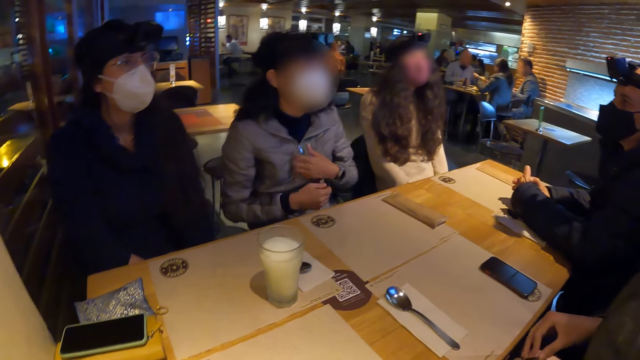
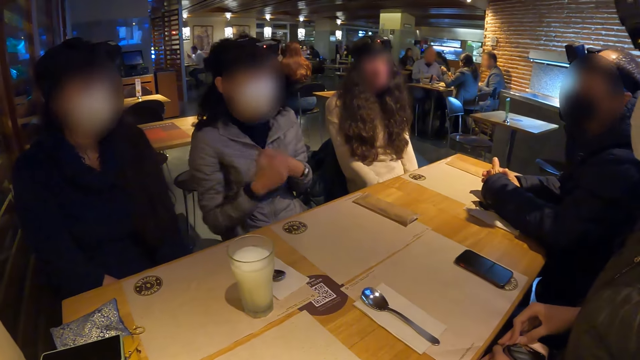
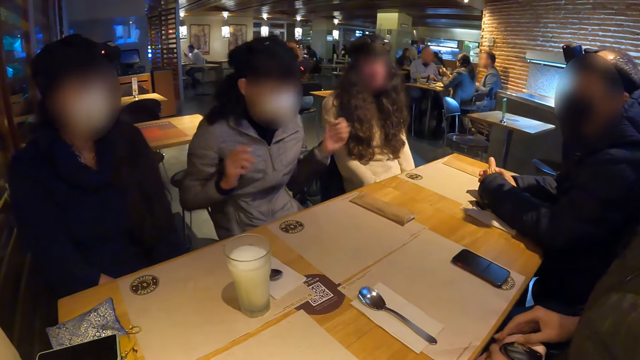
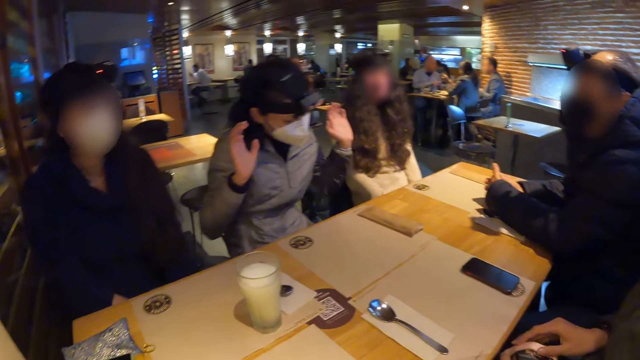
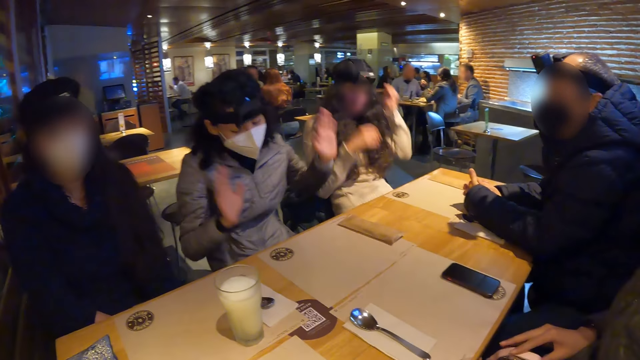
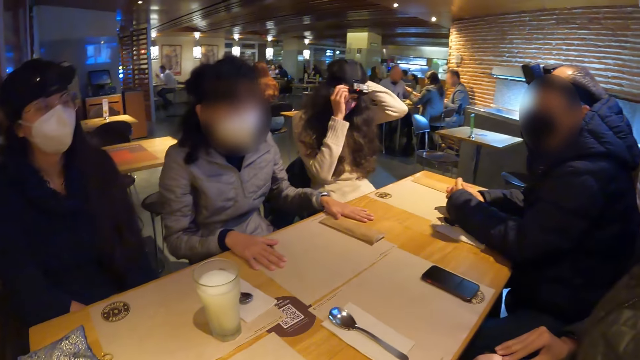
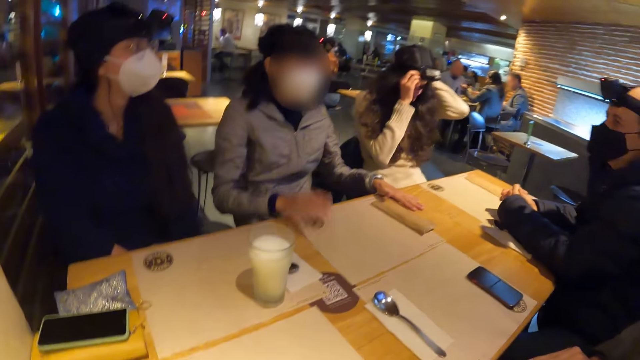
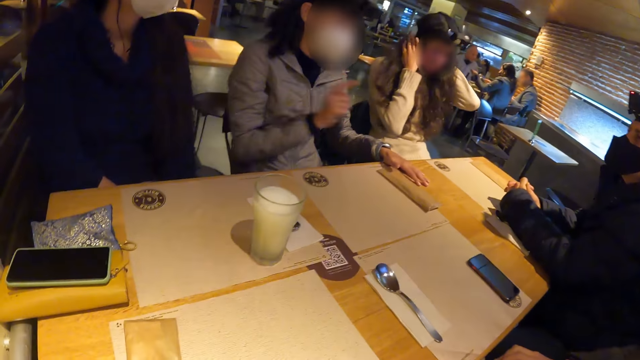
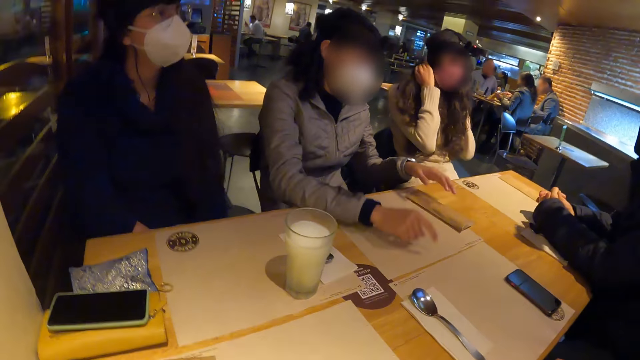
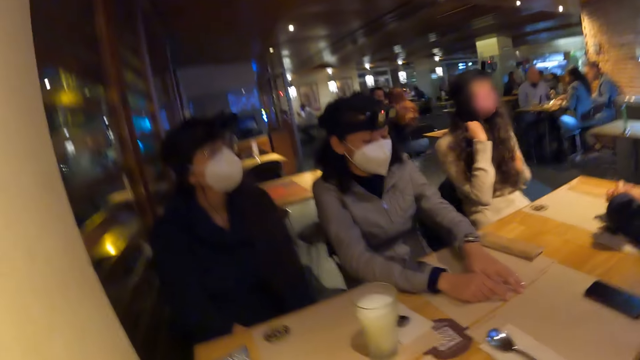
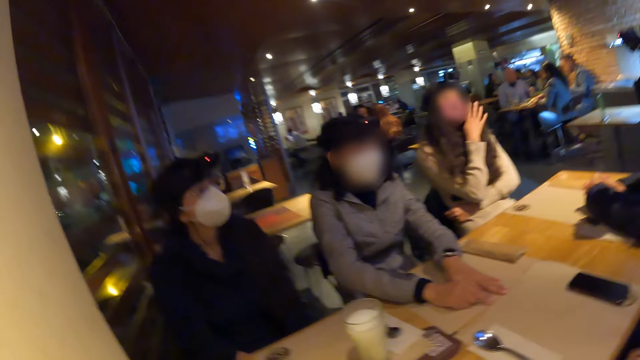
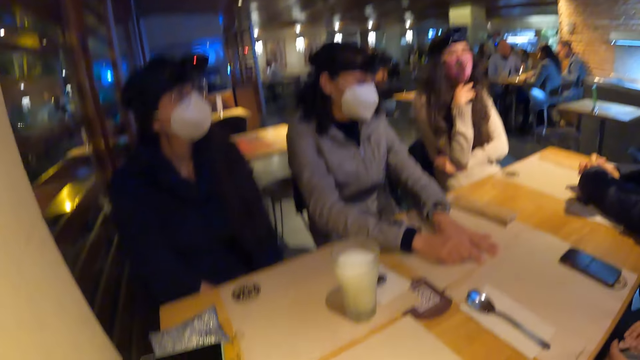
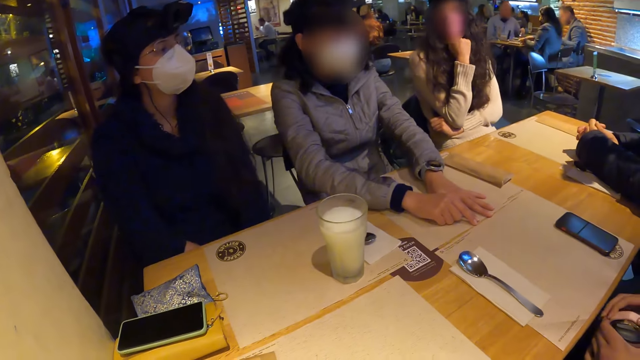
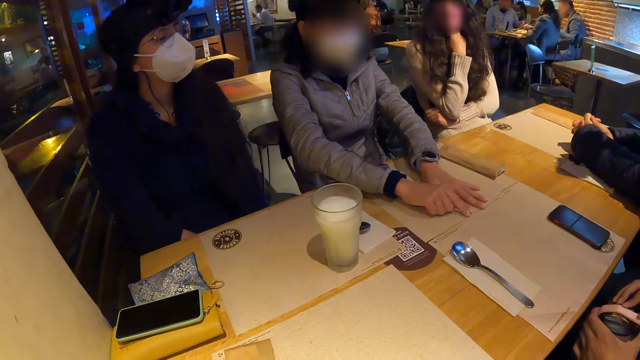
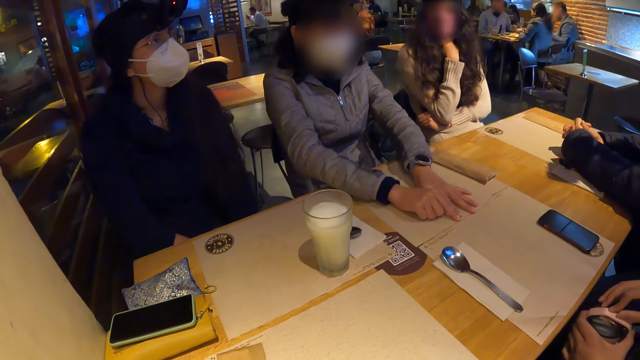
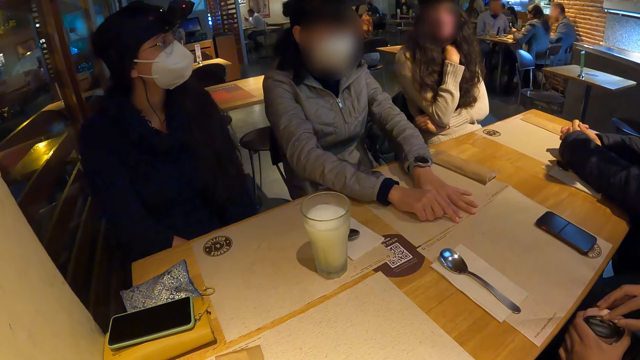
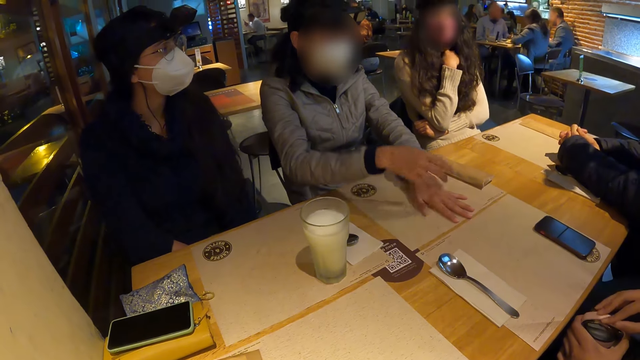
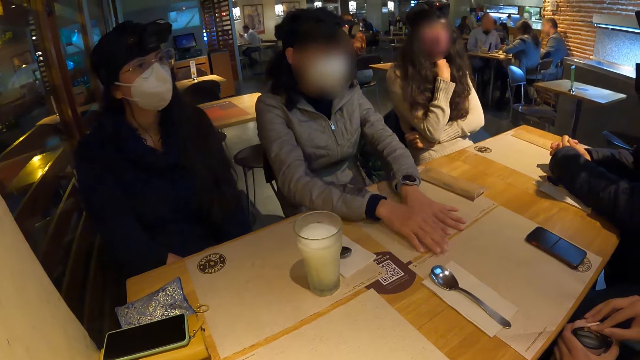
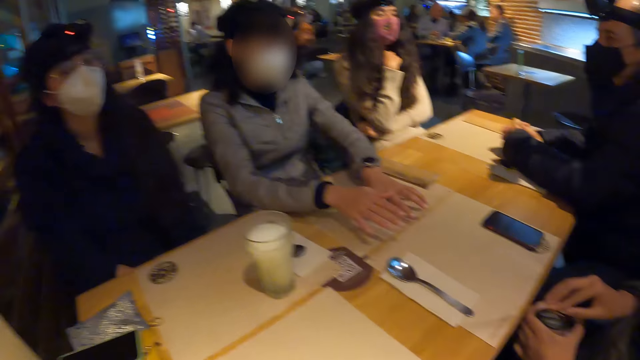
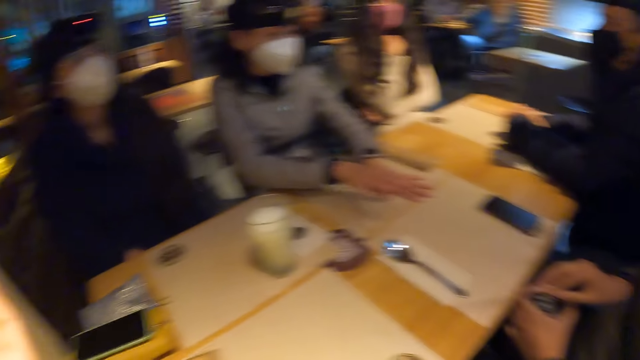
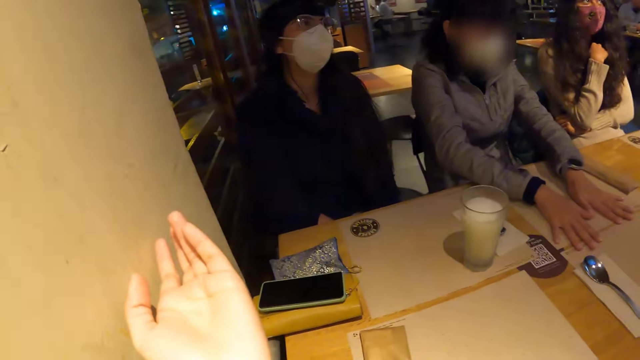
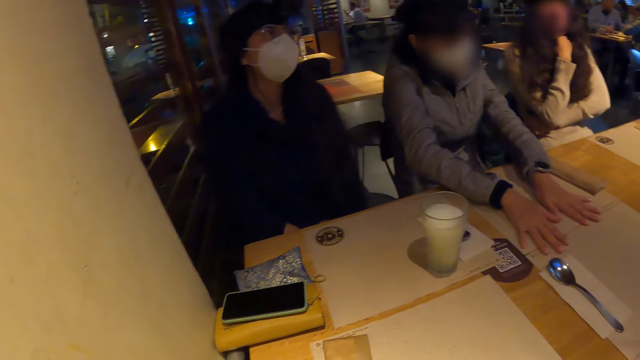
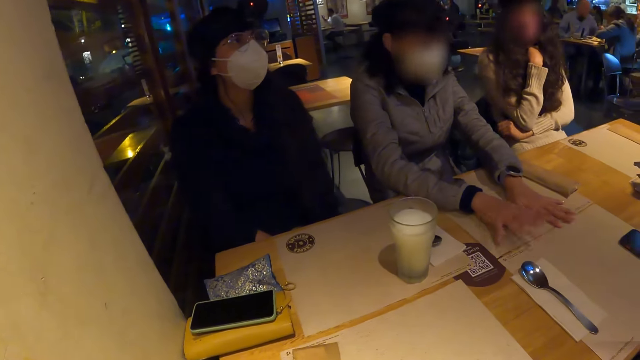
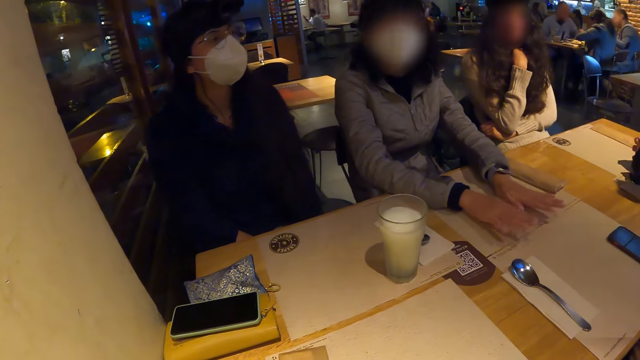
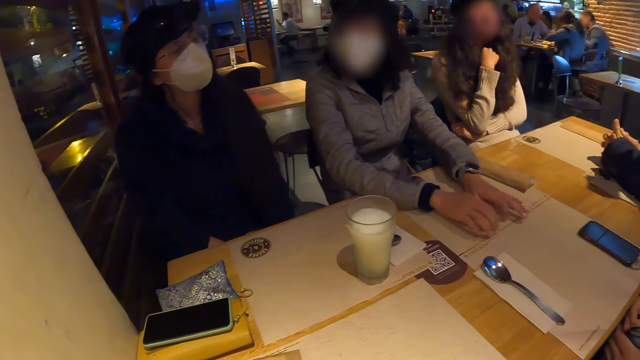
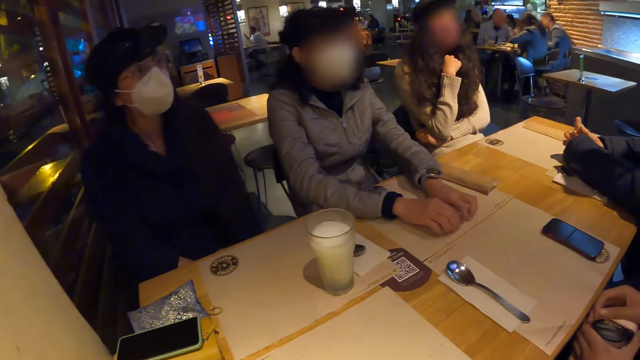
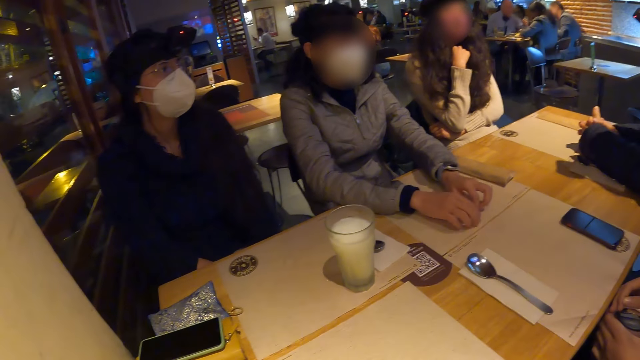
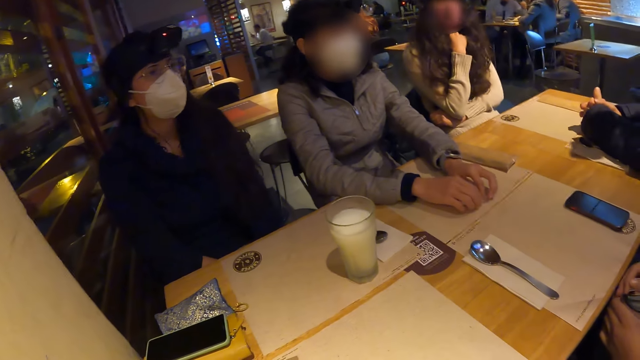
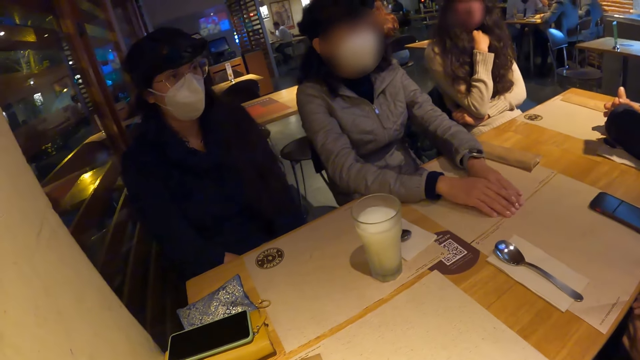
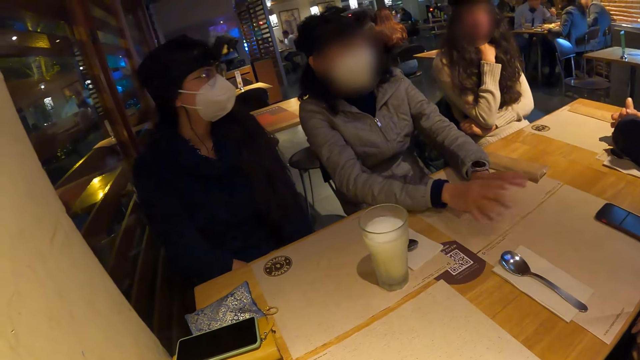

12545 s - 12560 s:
A woman adjusts a camera on her head with her hands. Another woman adjusts a table mat with her hands on the table. The camera wearer raises a hand. They dialogue with people around the table.

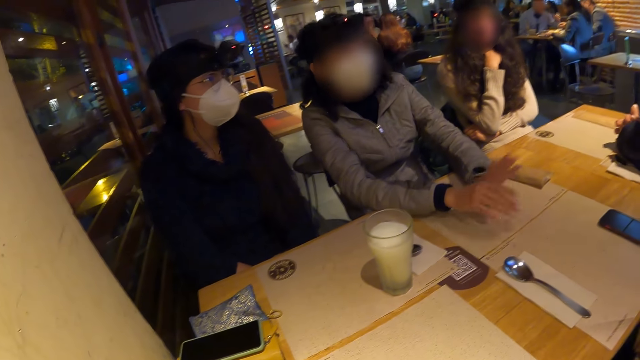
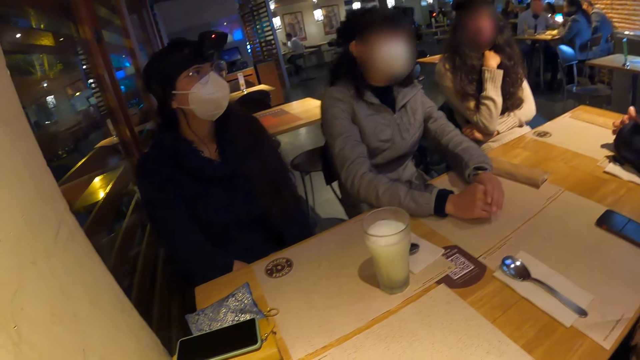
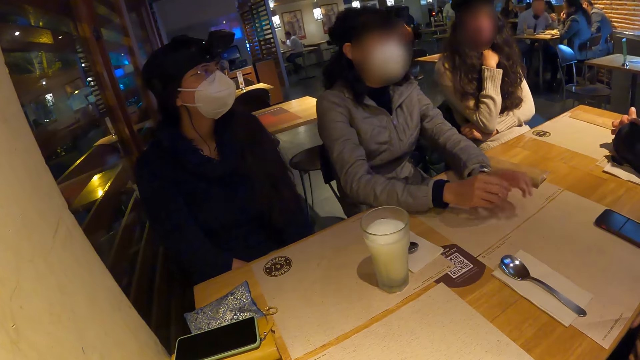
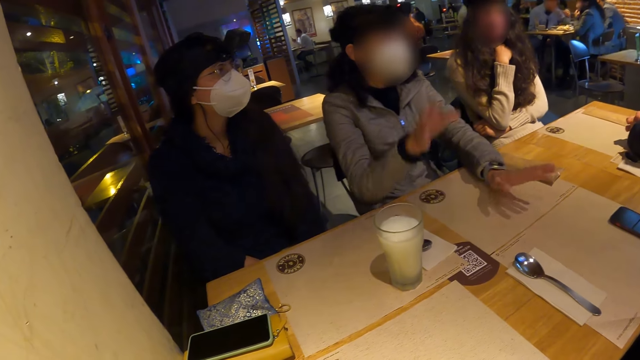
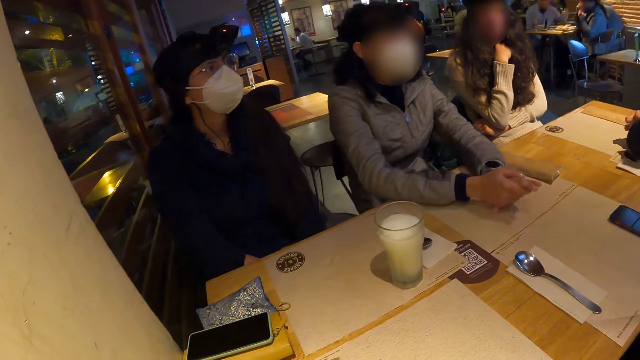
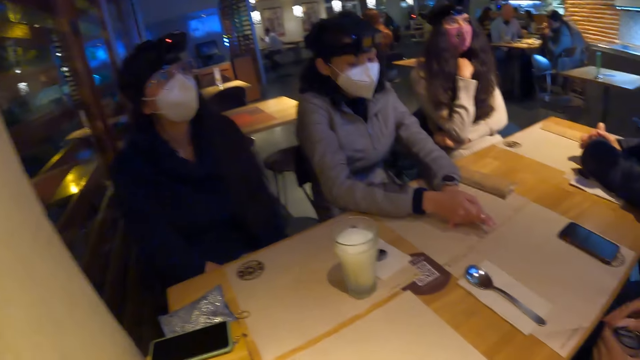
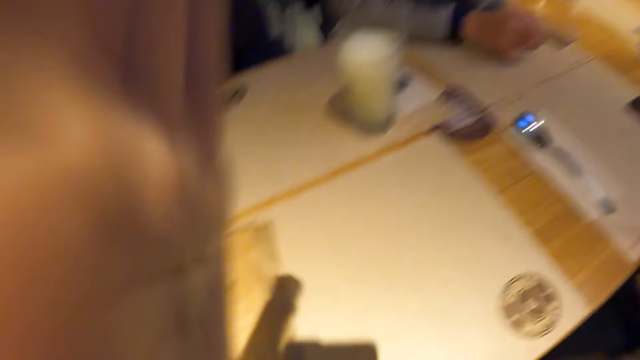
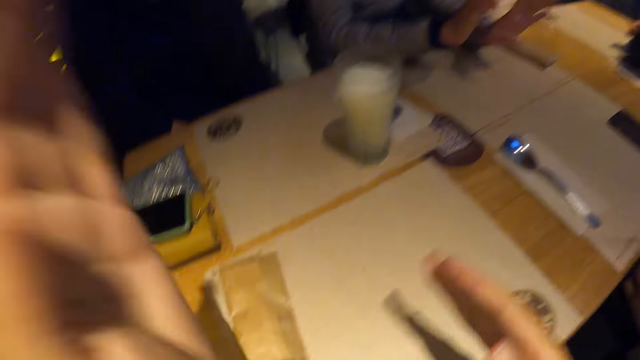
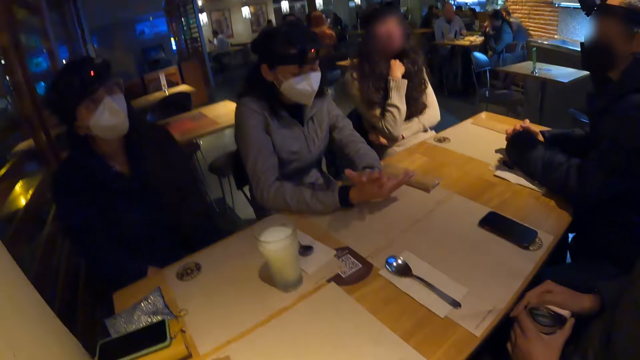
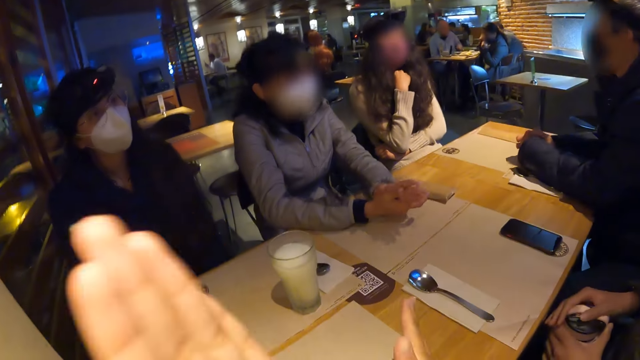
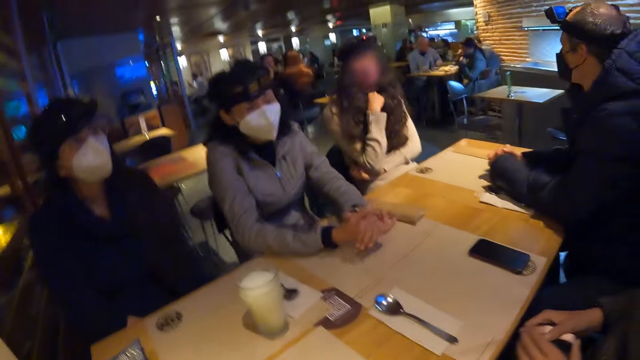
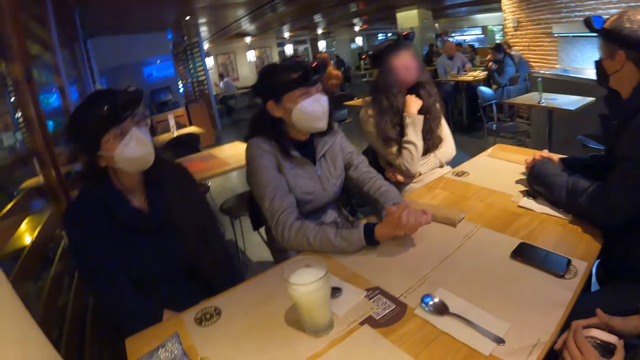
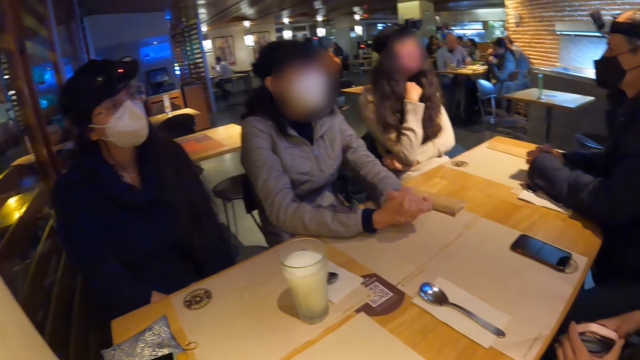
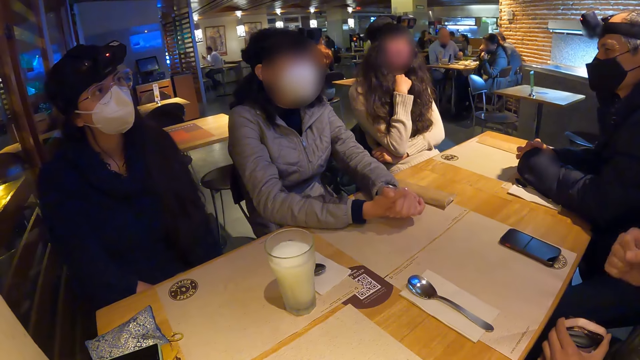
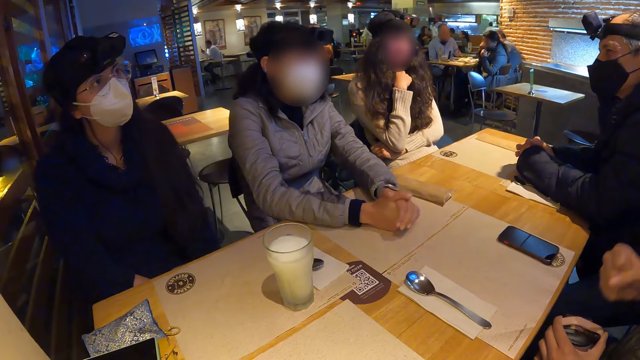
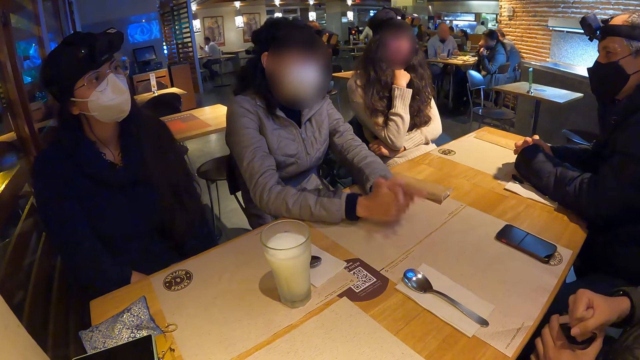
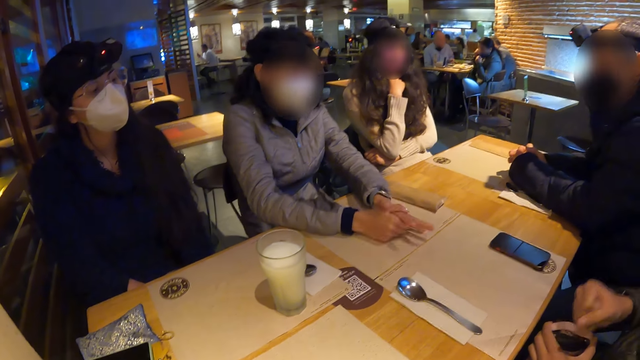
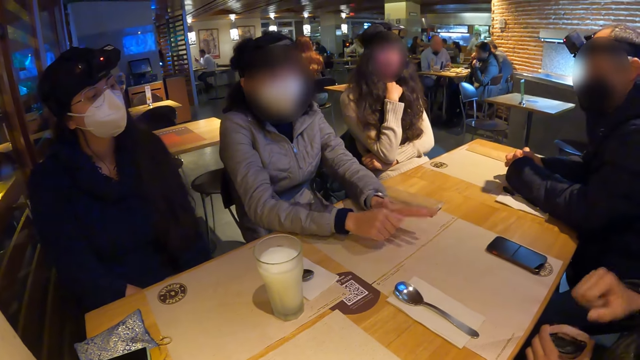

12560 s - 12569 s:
The camera wearer raises a hand. They dialogue with people around the table.
